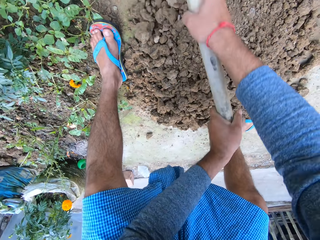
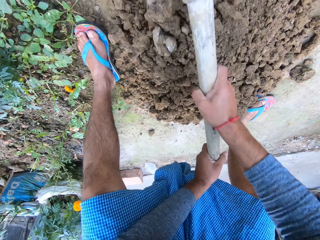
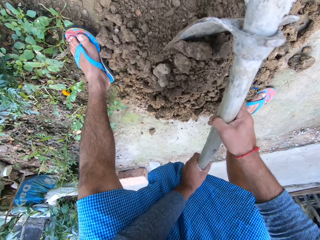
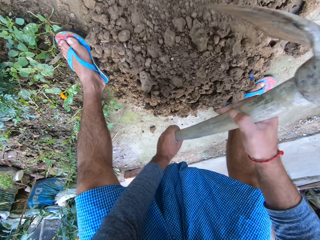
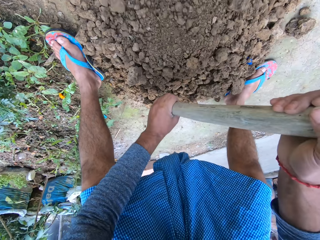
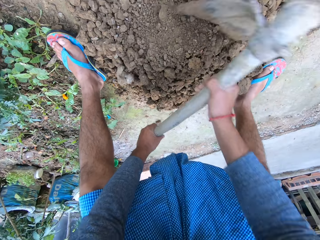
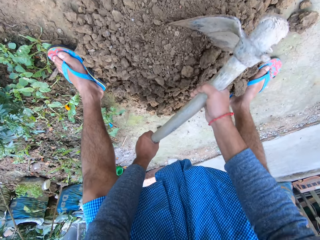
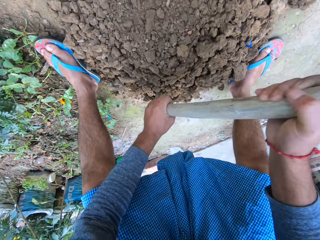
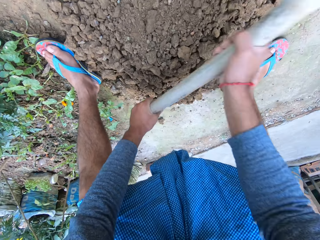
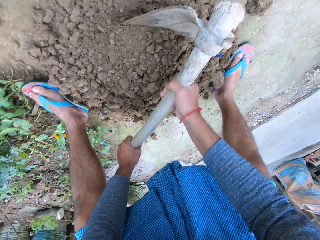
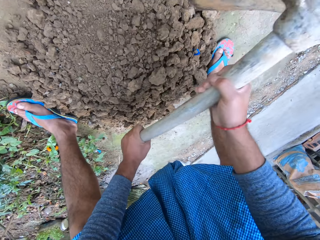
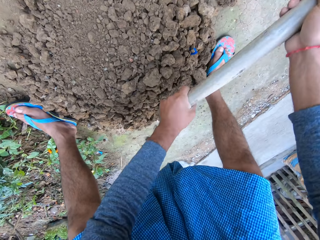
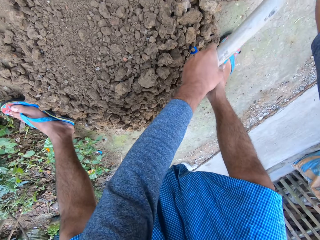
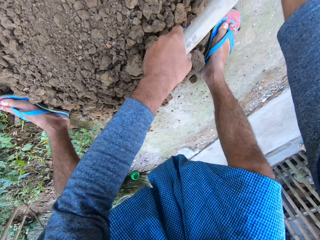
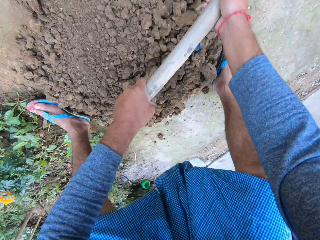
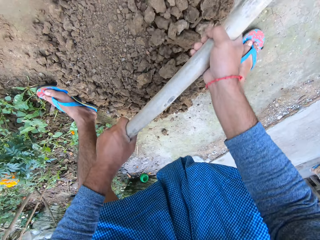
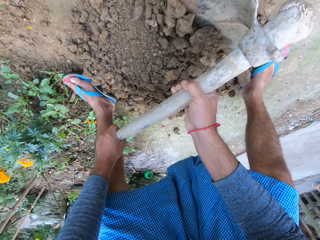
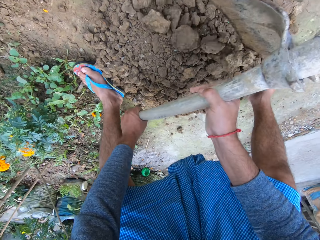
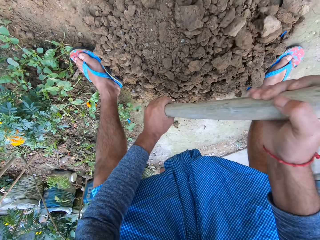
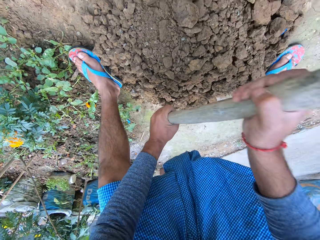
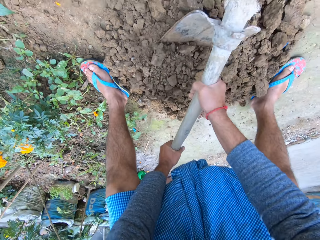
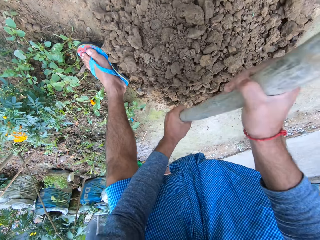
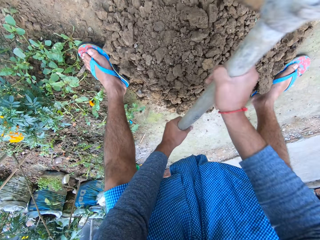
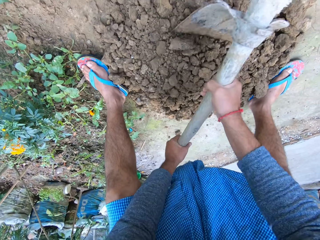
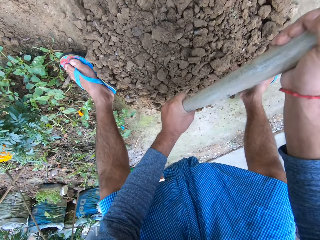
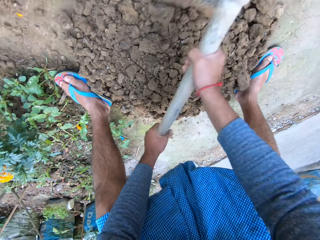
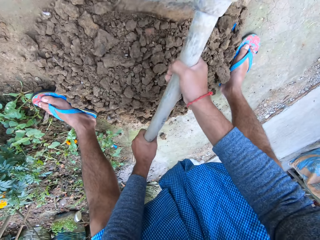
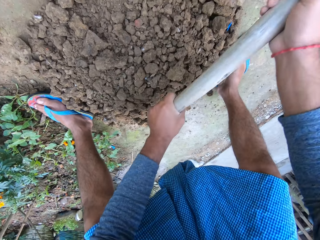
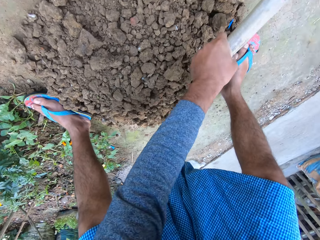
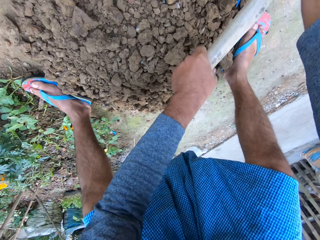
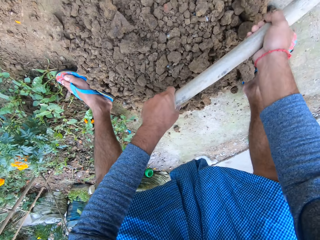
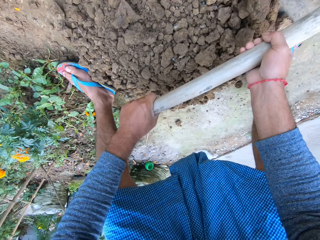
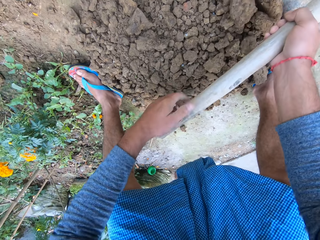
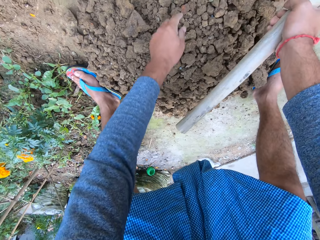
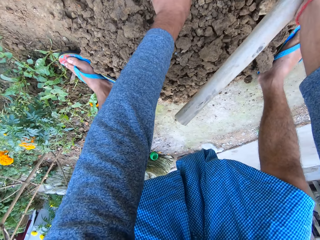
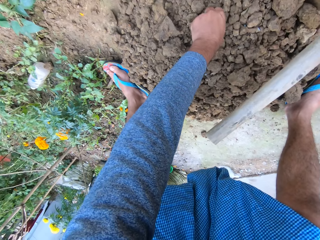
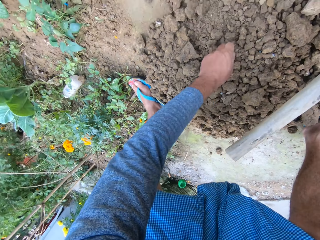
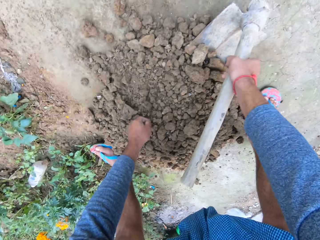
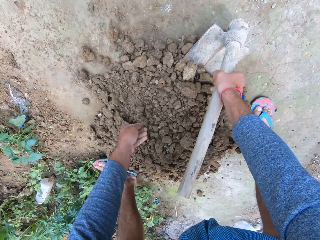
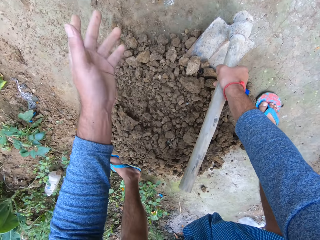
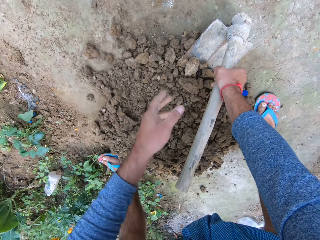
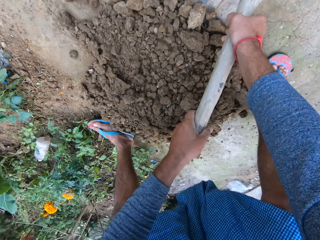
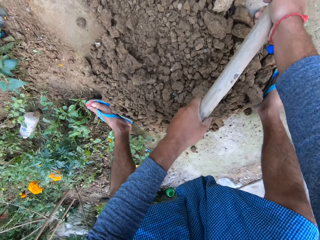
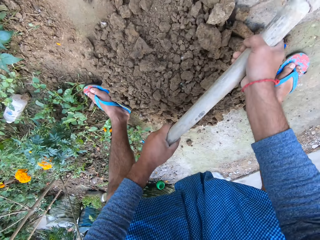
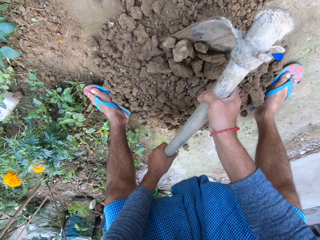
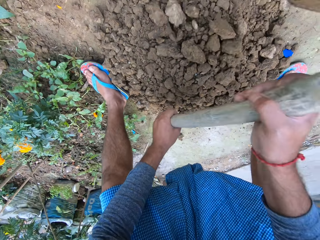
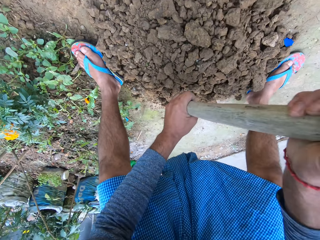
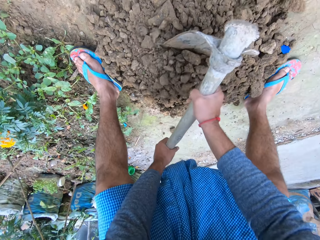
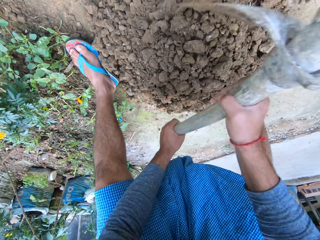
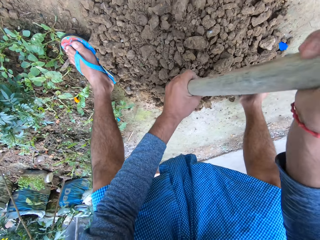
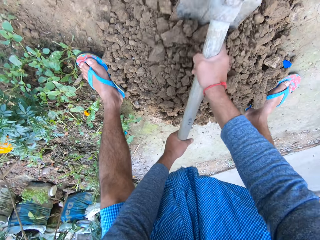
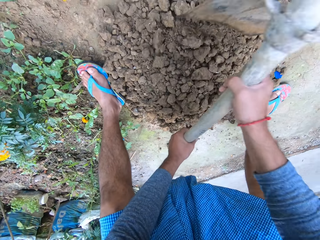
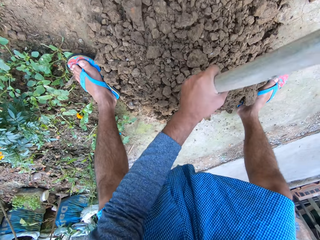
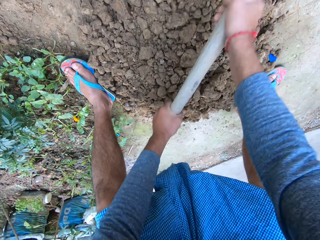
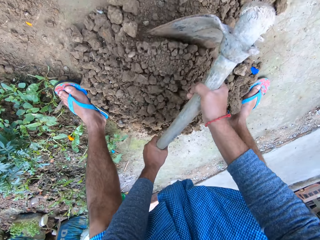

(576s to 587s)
The camera wearer breaks the soil lumps with a hoe.

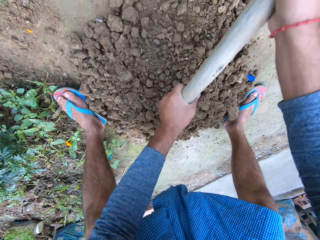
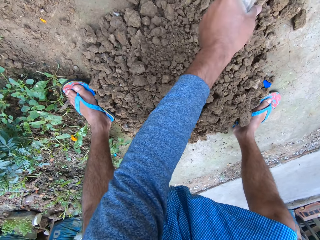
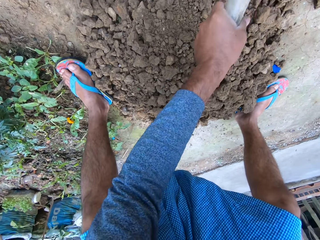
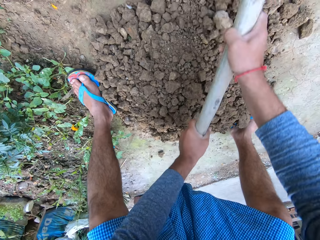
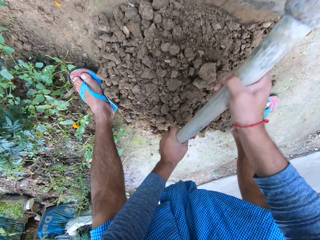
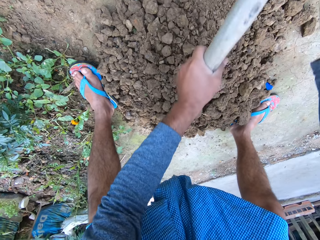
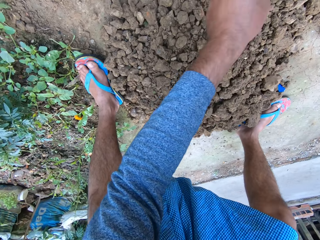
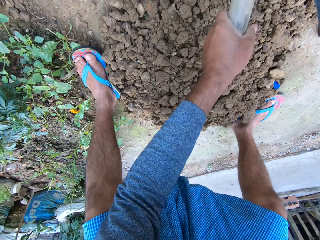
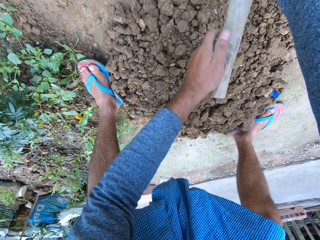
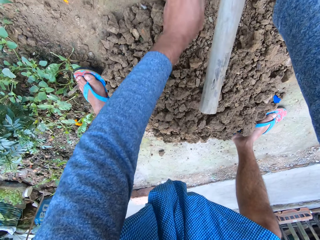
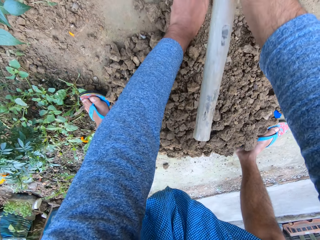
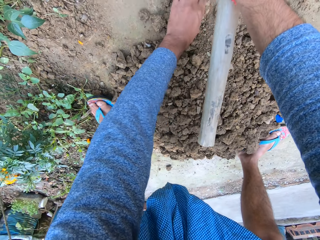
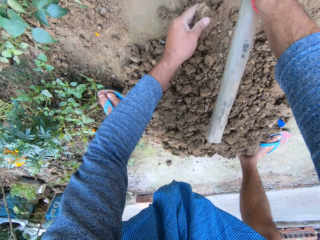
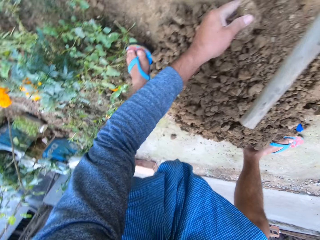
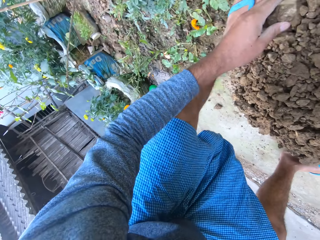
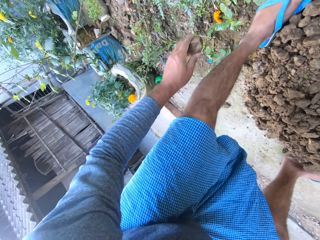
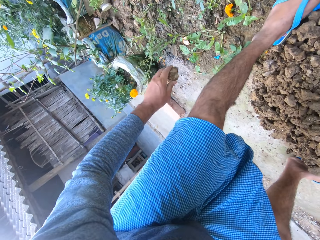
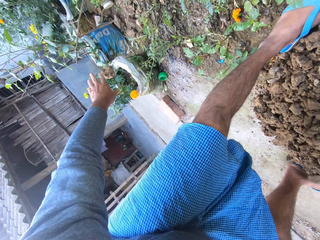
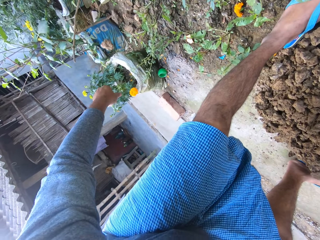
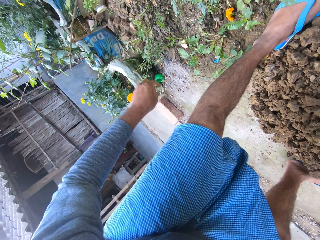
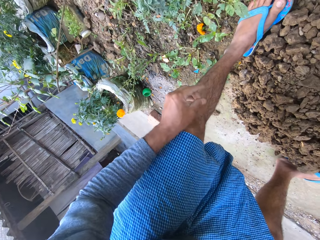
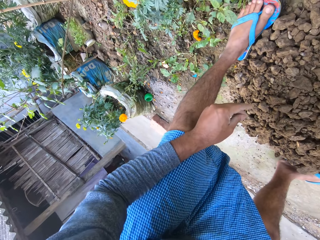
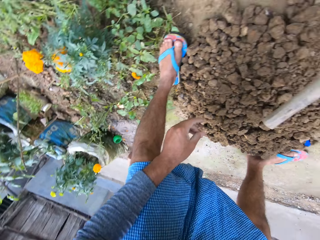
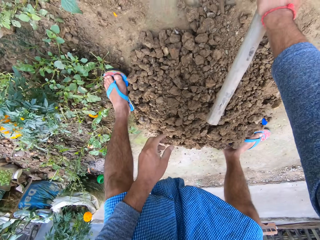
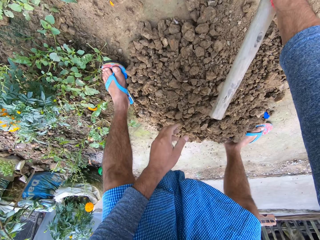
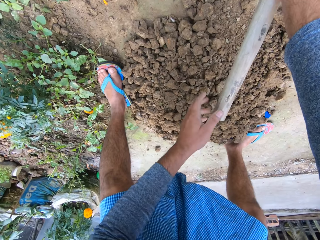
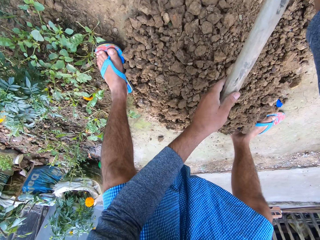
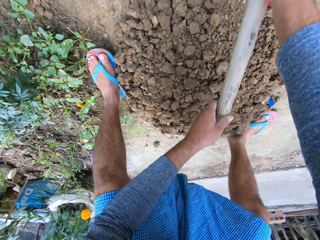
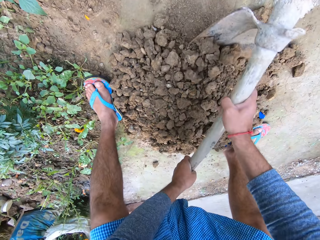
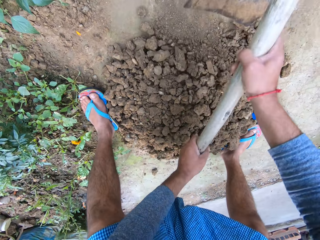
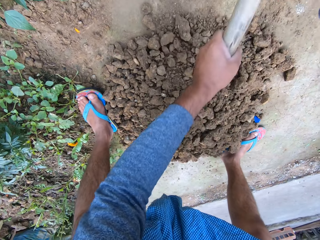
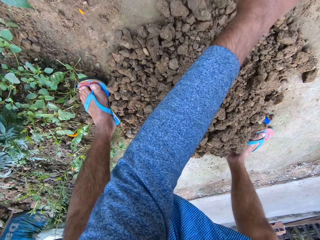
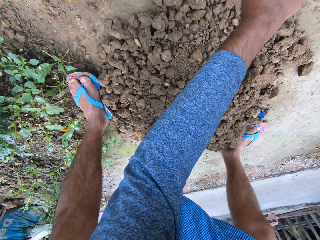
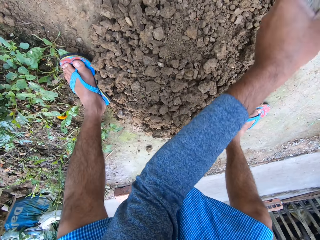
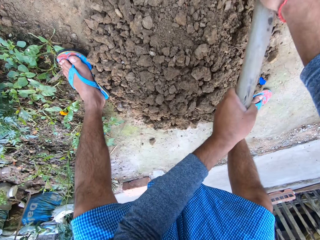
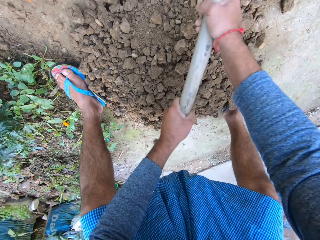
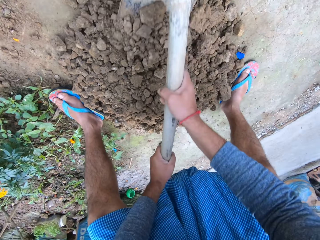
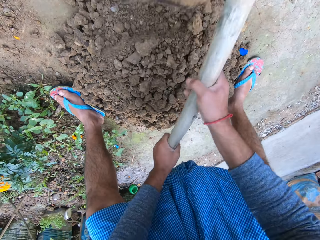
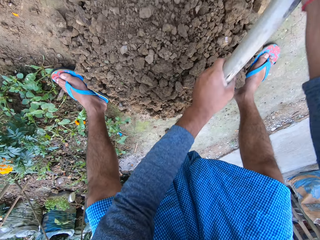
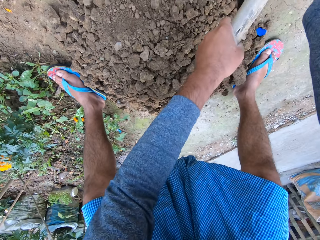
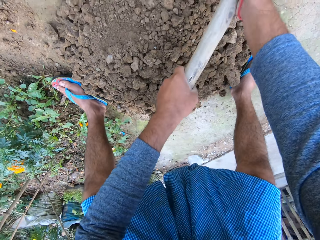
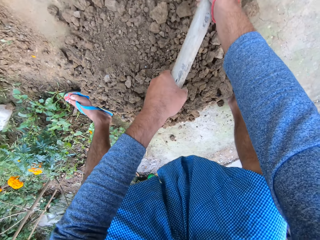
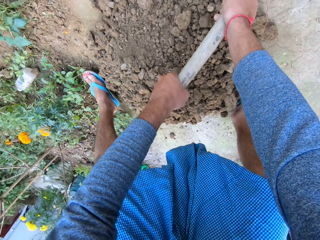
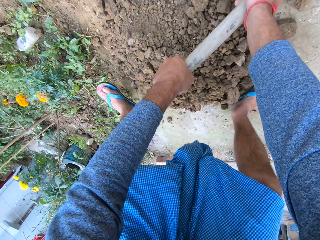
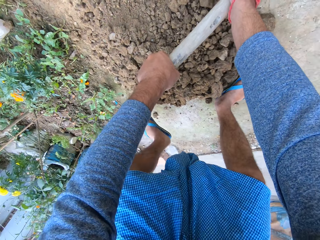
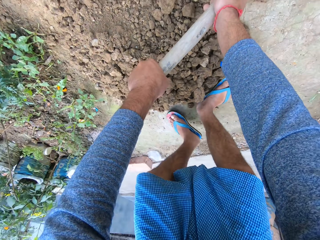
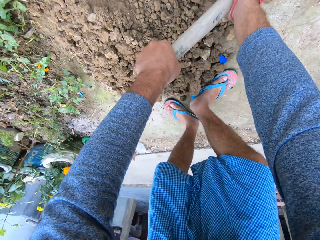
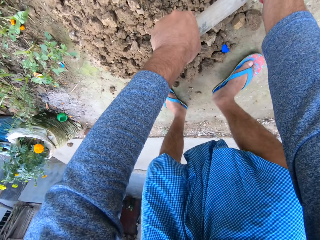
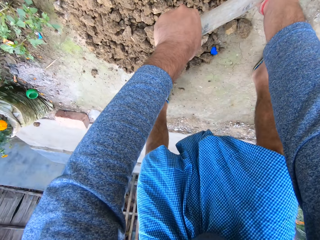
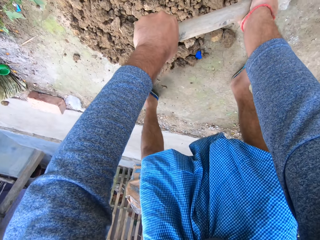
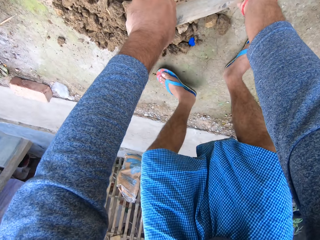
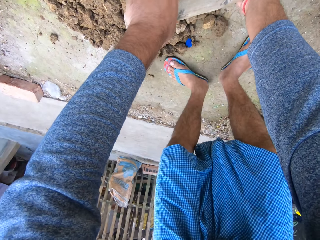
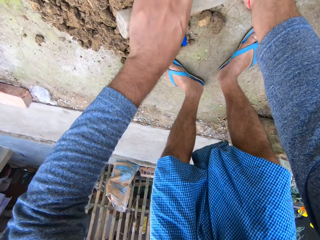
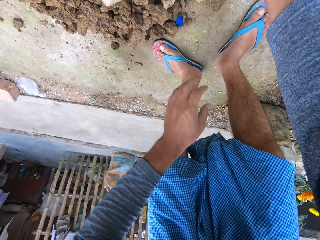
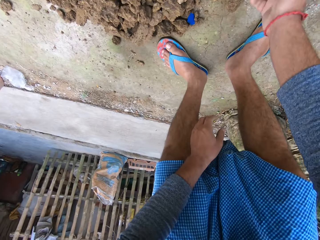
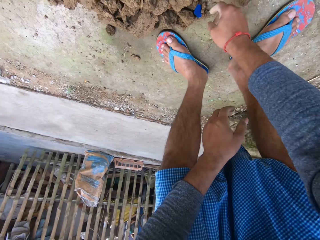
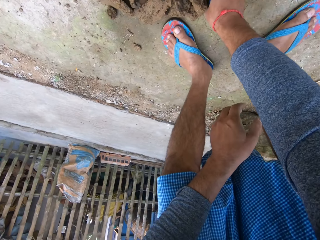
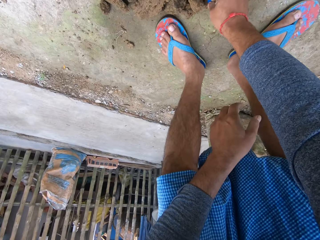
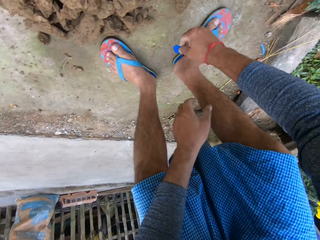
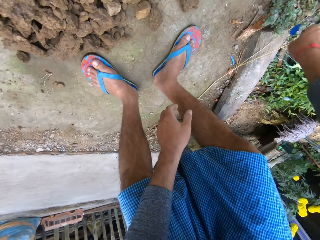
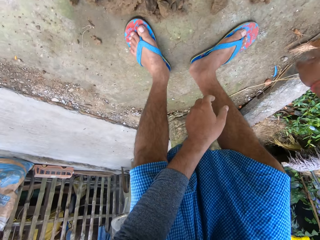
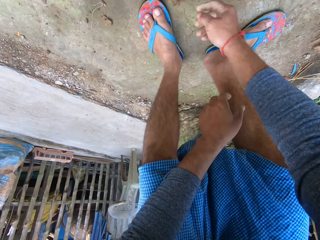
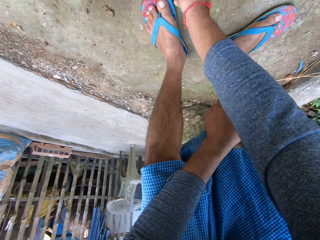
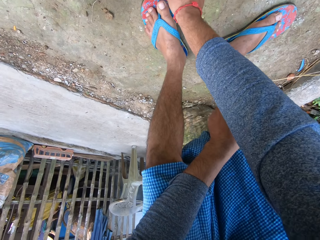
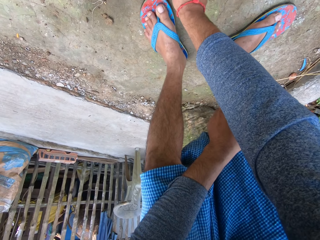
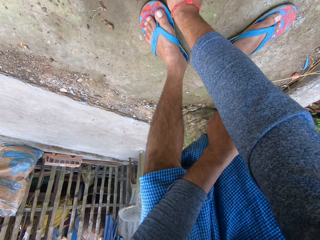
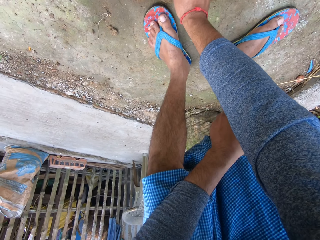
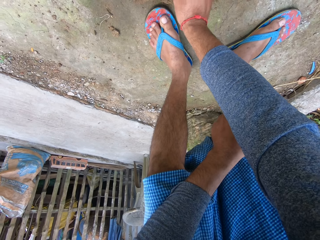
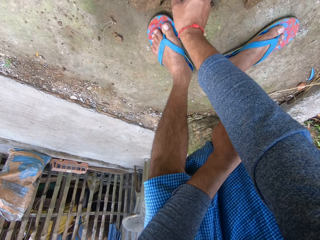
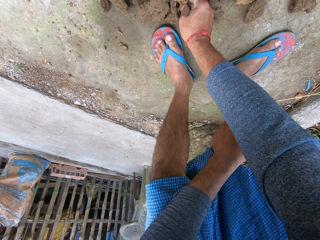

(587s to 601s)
The camera wearer throws a stone or soil lump away with his left hand on the garden. He digs the ground with the hoe. He drops the hoe on the ground. He throws a bottle cover from the ground away. He picks a soil lump from the ground with his right hand.
